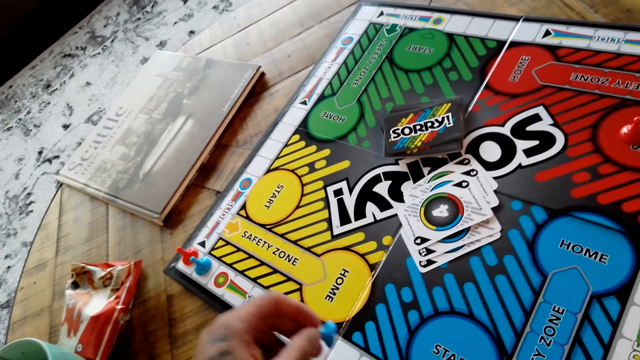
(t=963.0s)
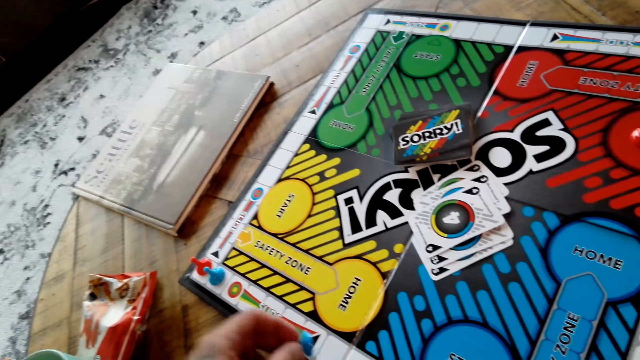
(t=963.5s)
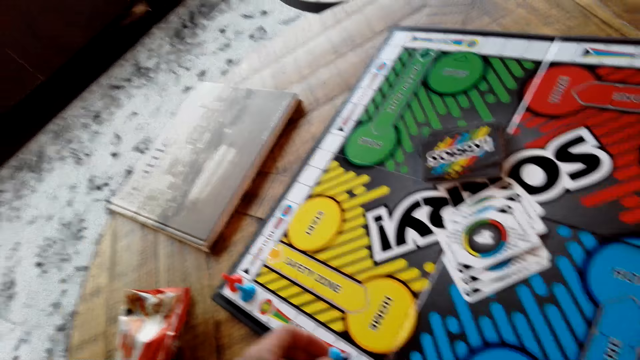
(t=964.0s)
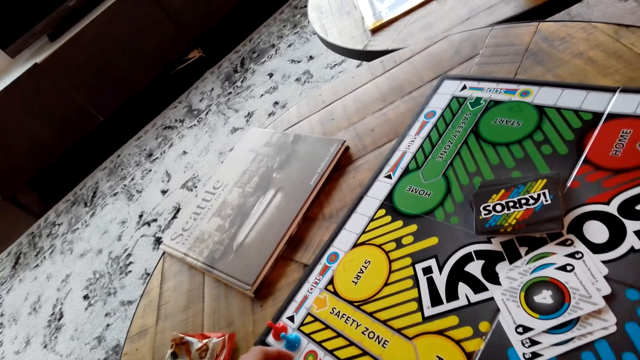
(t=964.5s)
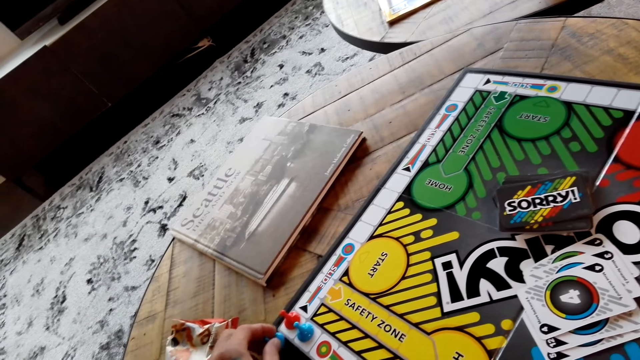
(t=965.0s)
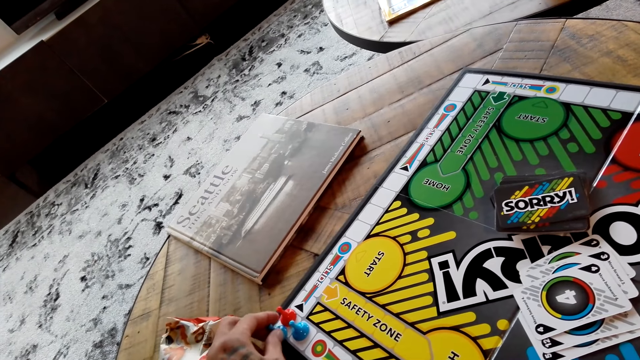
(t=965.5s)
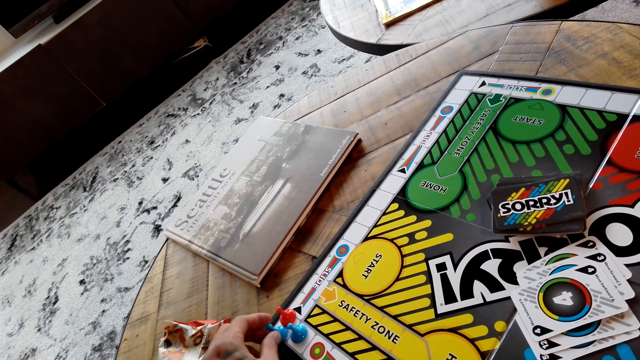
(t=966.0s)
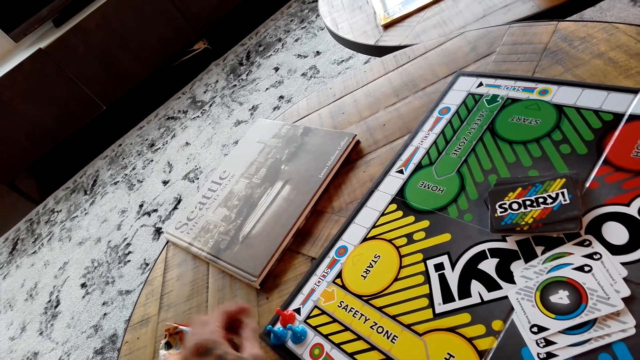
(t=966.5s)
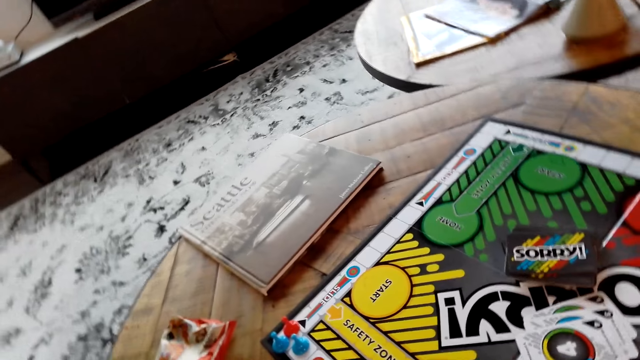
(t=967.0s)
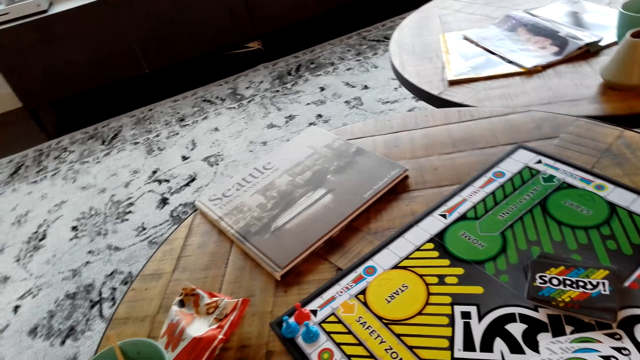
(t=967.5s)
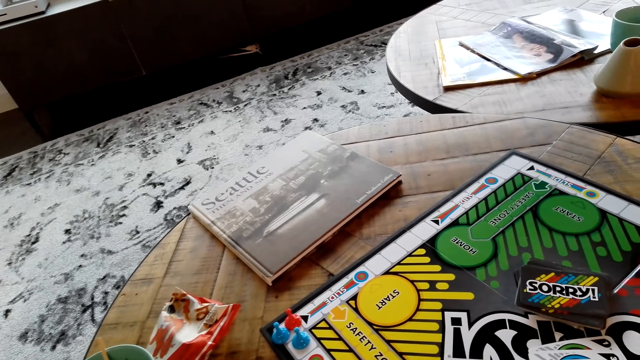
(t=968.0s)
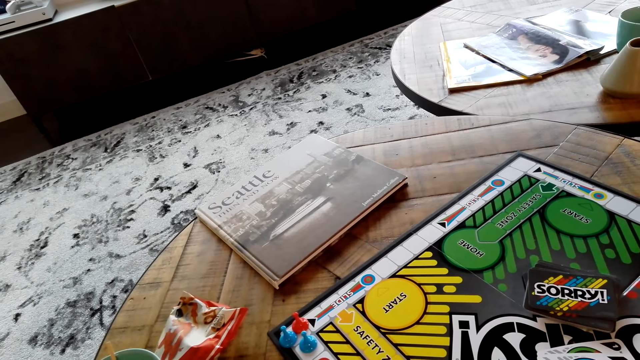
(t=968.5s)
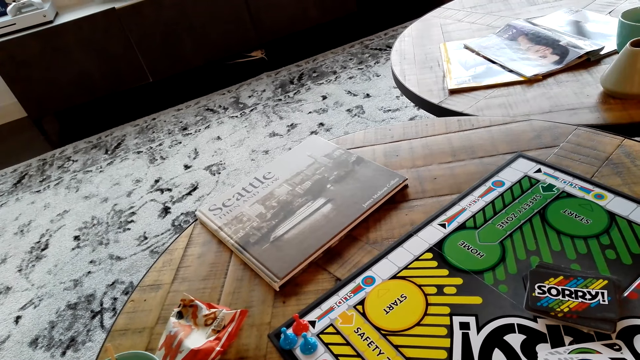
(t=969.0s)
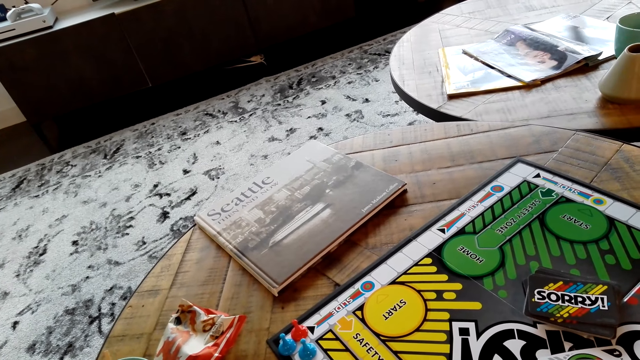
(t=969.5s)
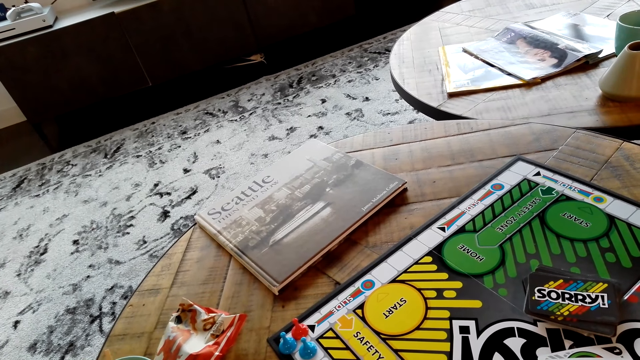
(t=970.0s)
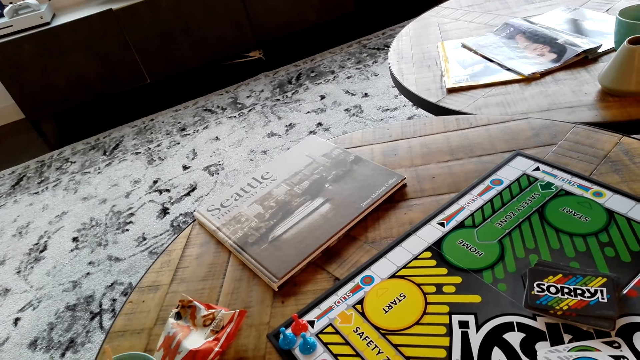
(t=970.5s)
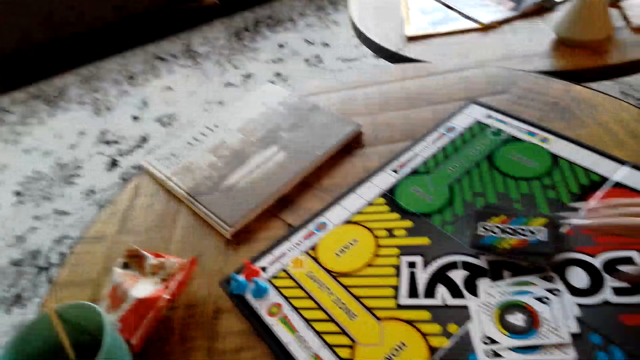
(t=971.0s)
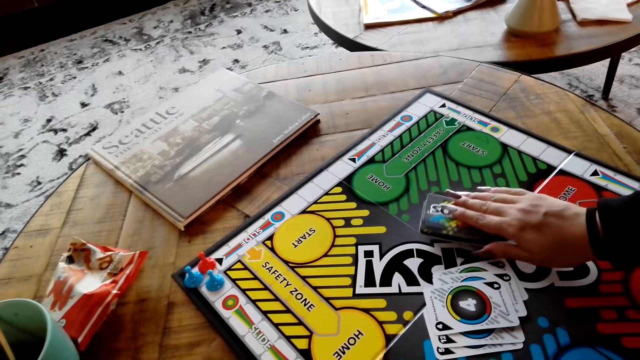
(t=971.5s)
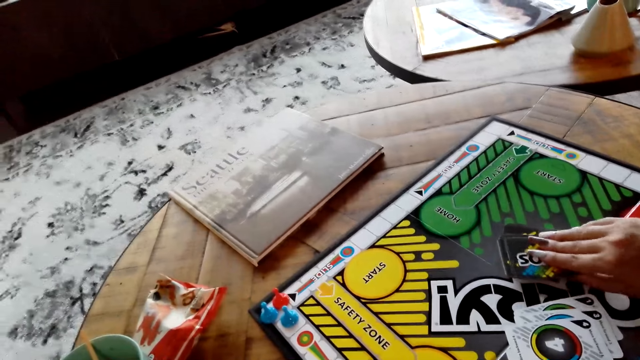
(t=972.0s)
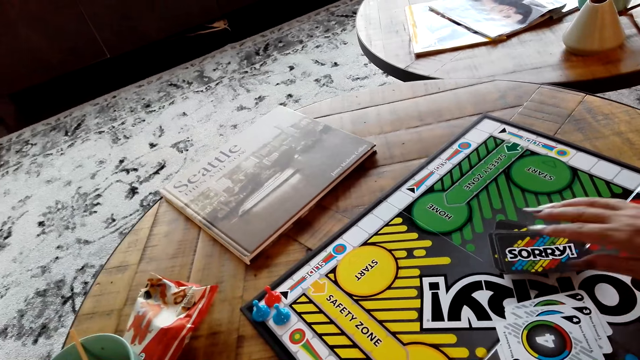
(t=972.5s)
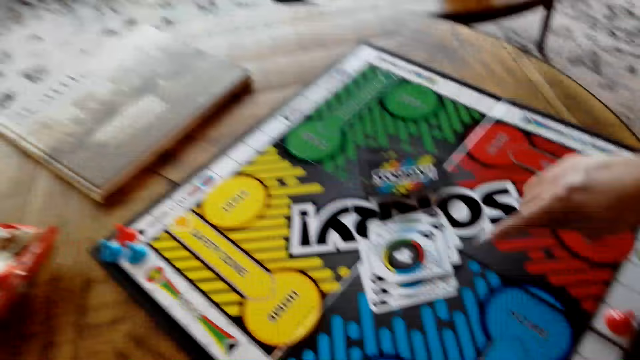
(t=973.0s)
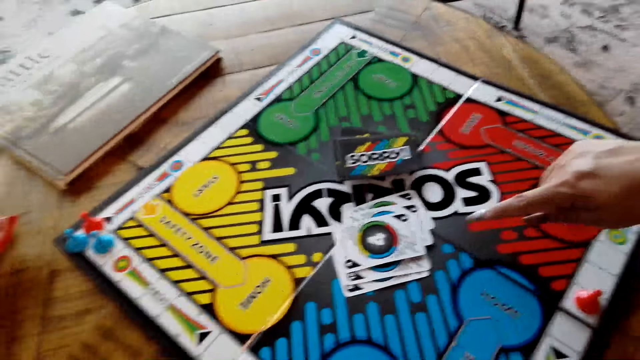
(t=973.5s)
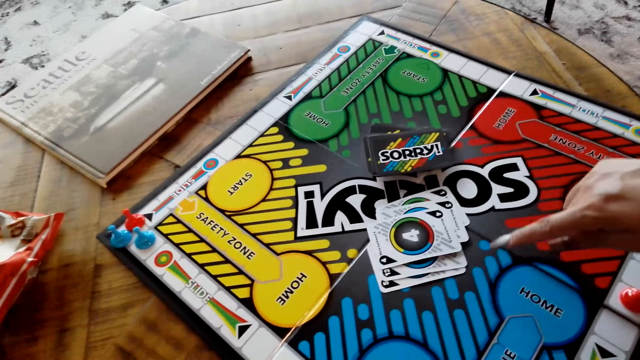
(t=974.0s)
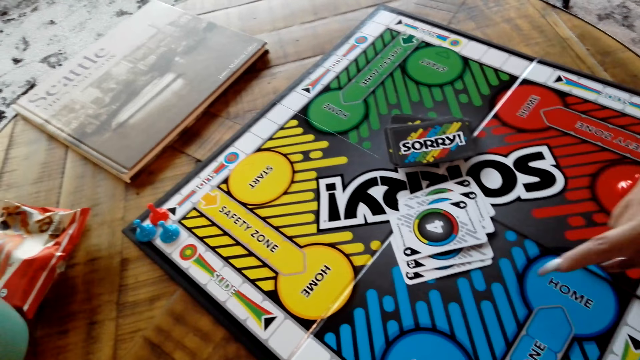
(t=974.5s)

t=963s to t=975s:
The camera wearer moves the board game card on the table. He moves the board game chips on the table. A lady picks up the board game card with her right hand.

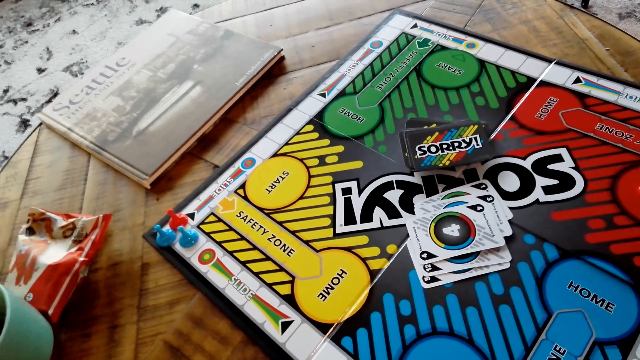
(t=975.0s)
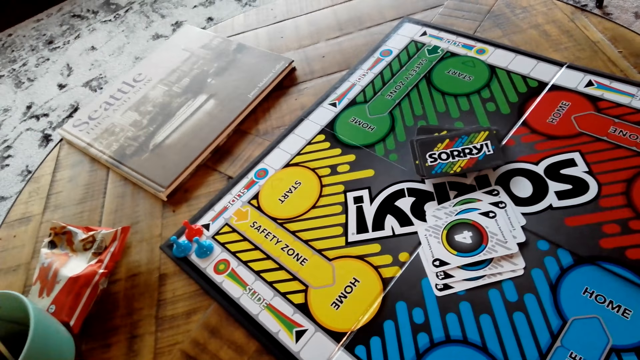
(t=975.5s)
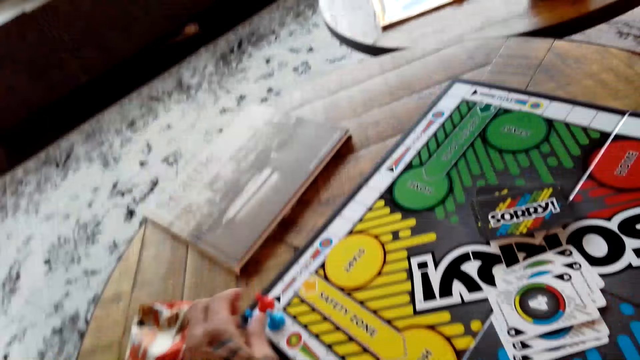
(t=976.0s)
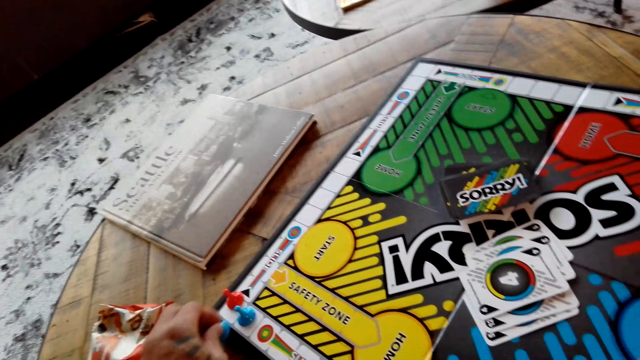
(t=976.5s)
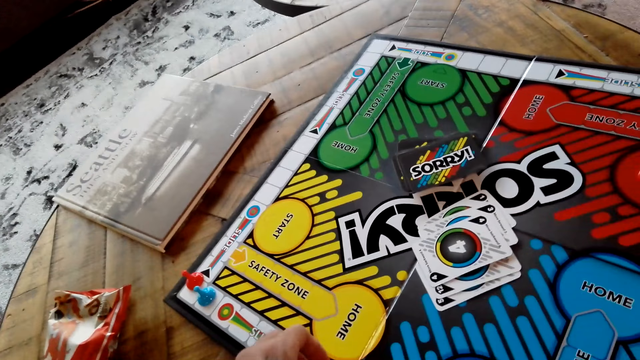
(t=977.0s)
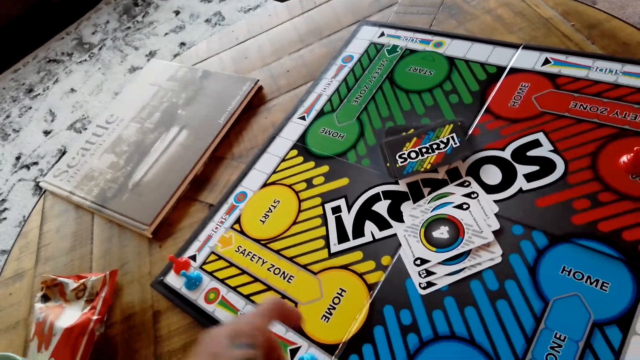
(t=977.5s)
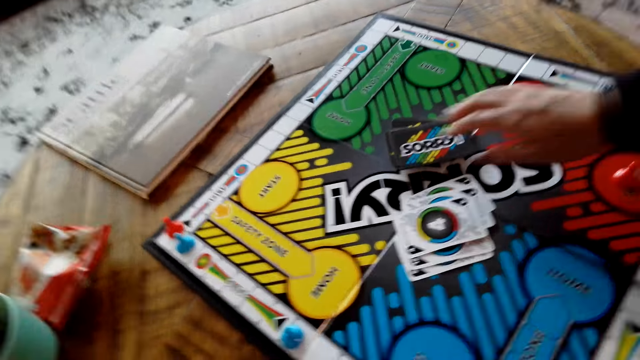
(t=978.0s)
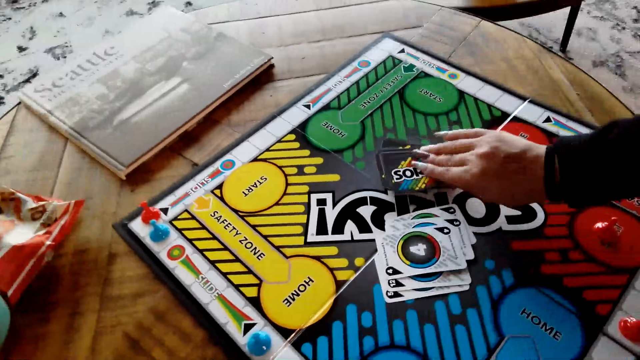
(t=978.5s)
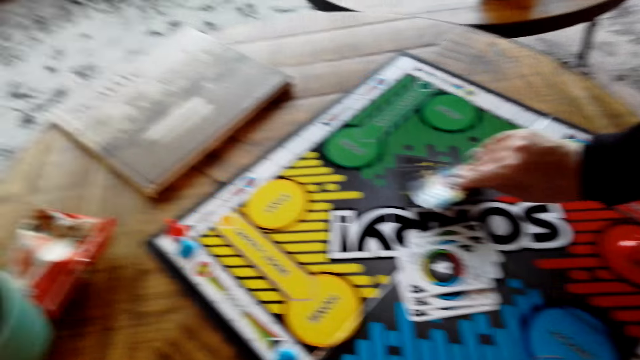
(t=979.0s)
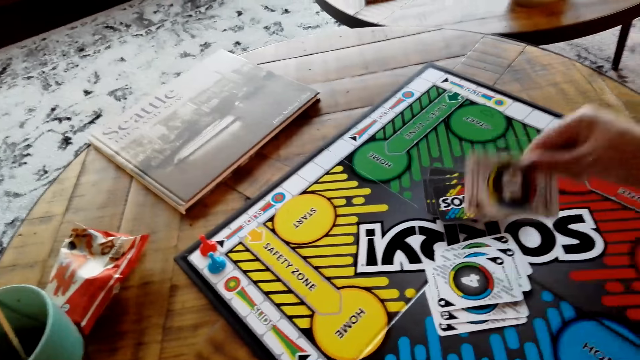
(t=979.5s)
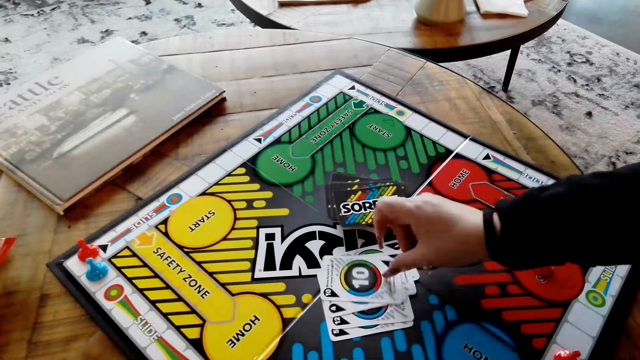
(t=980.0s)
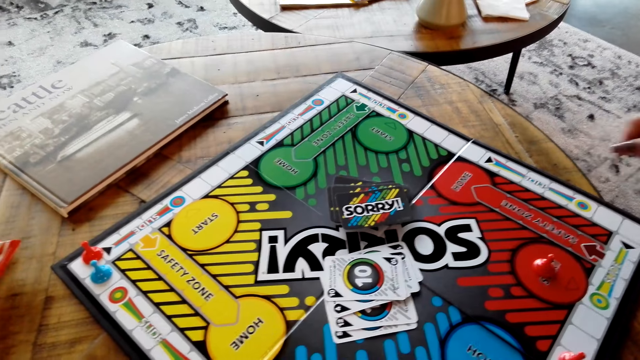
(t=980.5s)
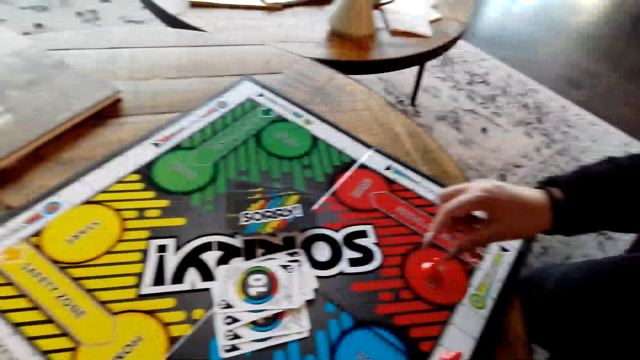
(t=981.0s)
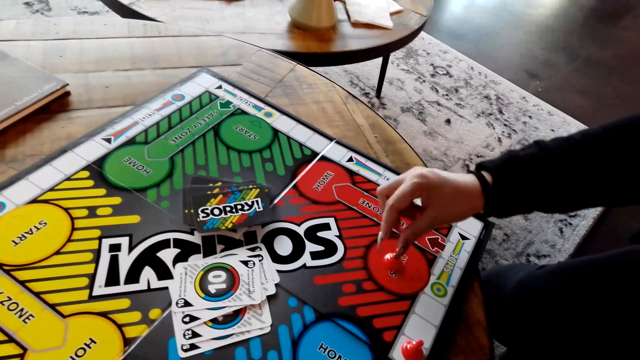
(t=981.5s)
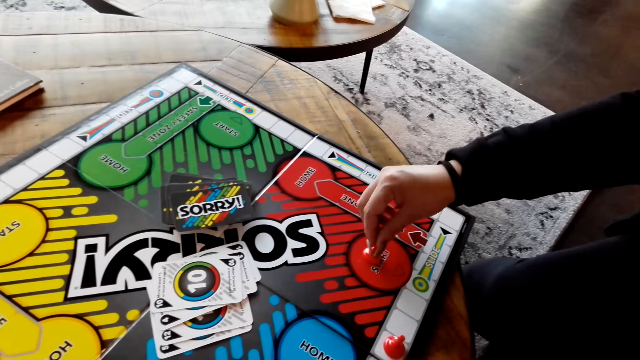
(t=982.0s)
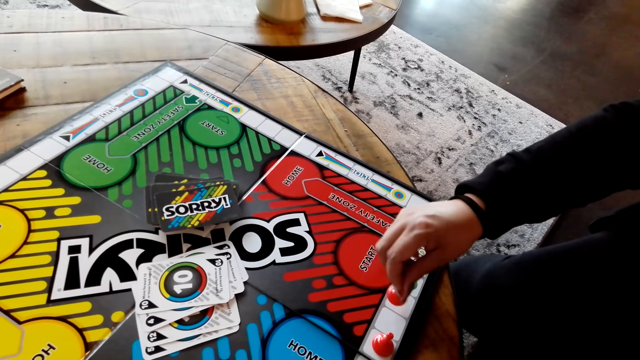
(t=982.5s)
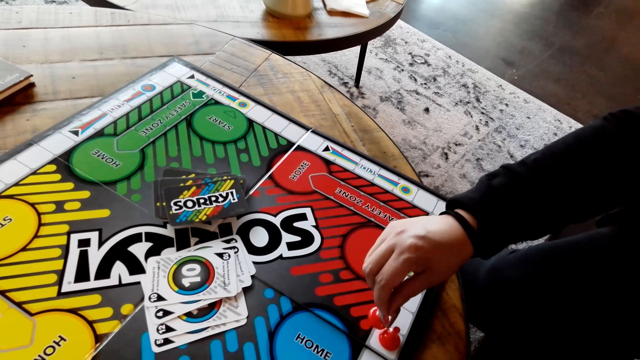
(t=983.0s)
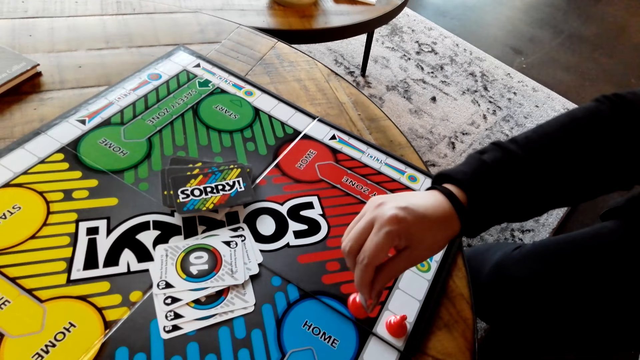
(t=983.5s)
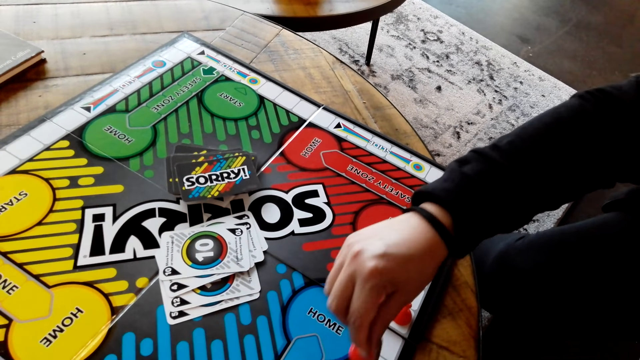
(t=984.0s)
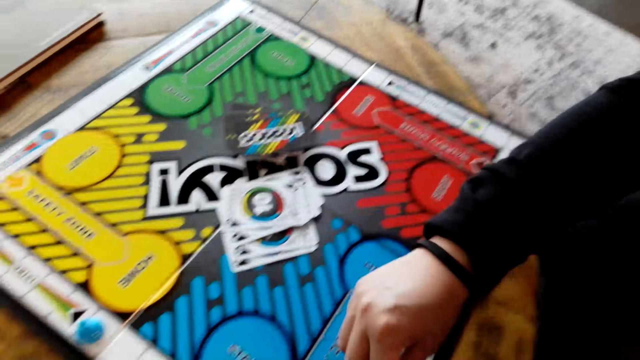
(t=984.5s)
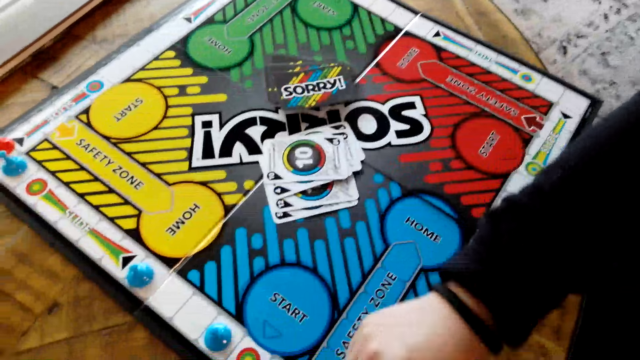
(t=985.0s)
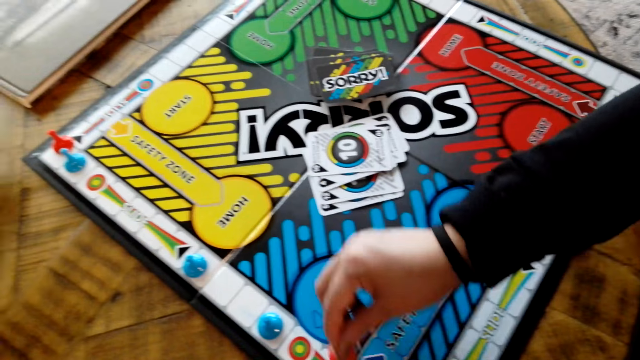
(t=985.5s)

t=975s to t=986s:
The camera wearer picks up the board game chips with his left hand. A lady picks up the board game card with her right hand and moves the board game chips on the table.
